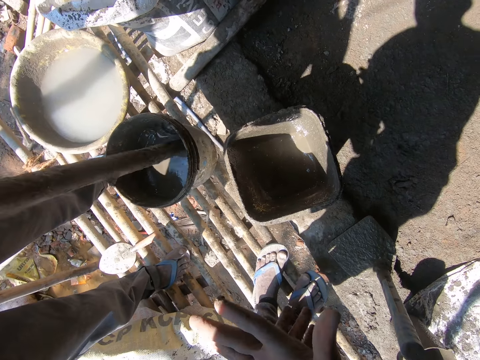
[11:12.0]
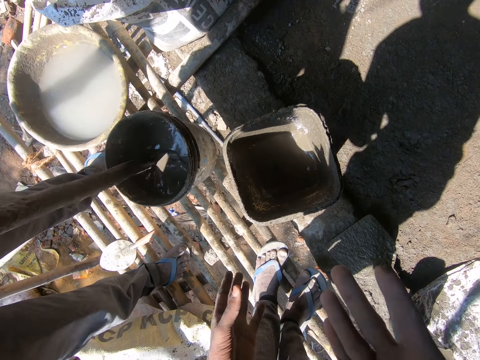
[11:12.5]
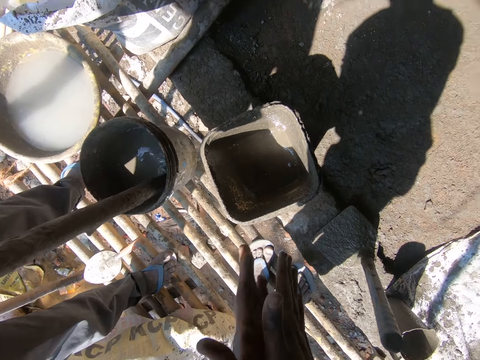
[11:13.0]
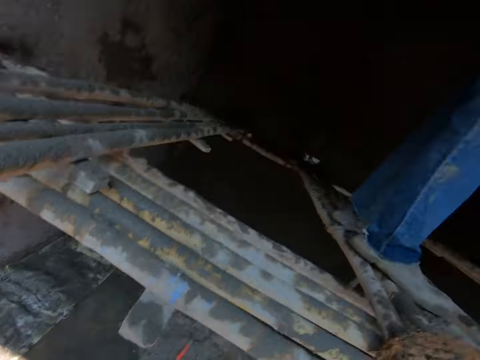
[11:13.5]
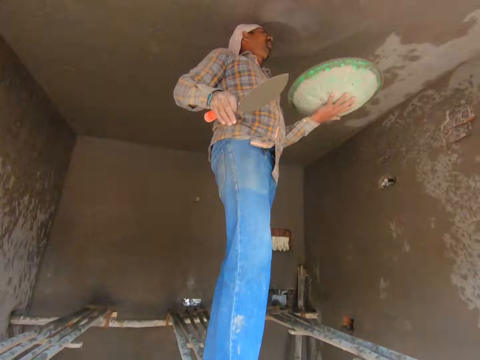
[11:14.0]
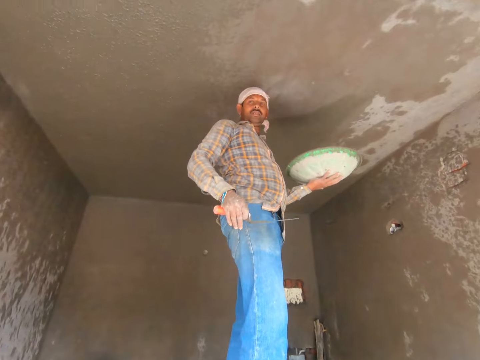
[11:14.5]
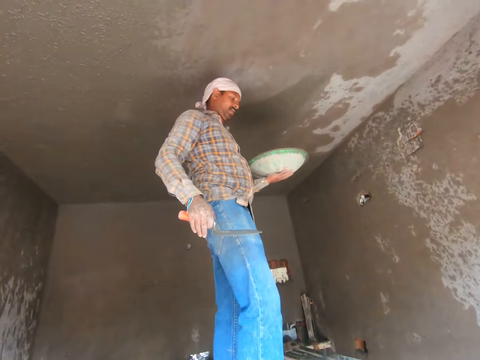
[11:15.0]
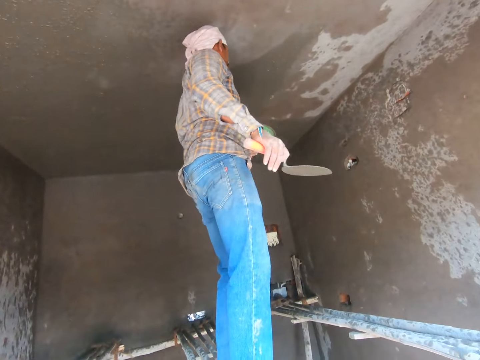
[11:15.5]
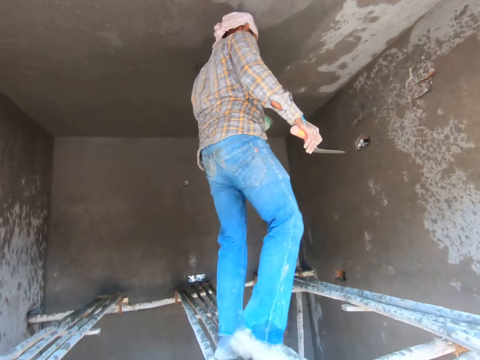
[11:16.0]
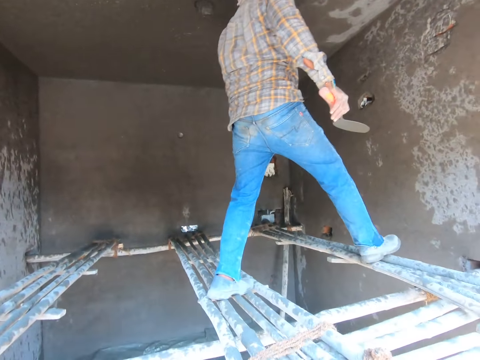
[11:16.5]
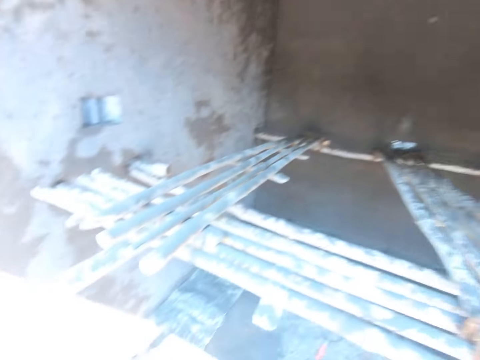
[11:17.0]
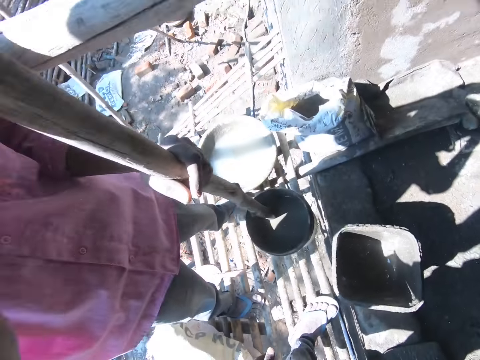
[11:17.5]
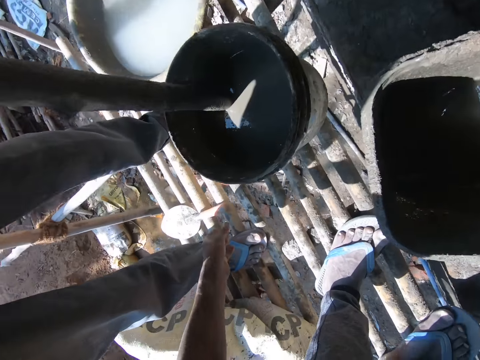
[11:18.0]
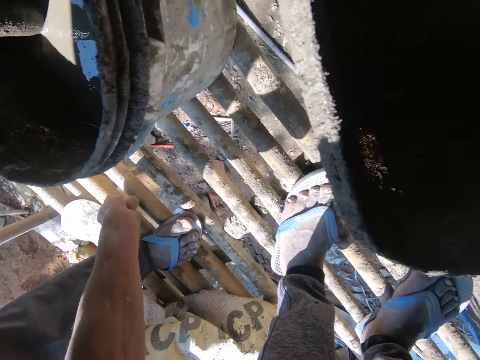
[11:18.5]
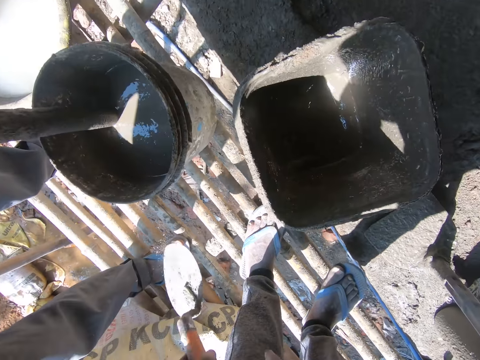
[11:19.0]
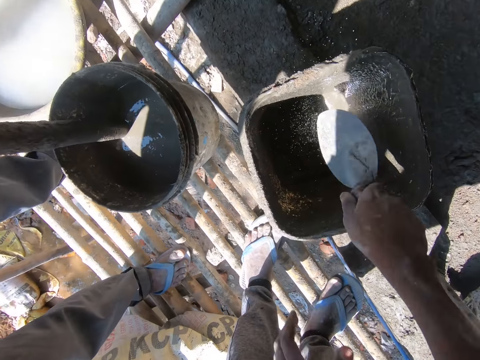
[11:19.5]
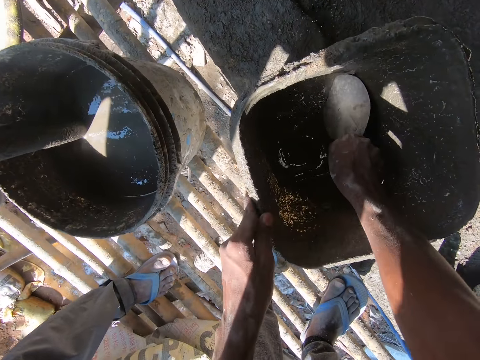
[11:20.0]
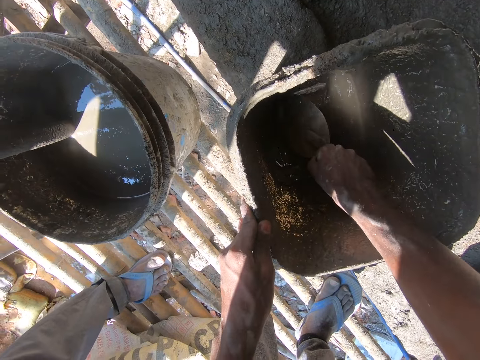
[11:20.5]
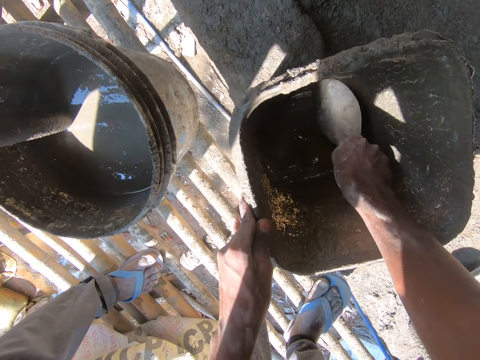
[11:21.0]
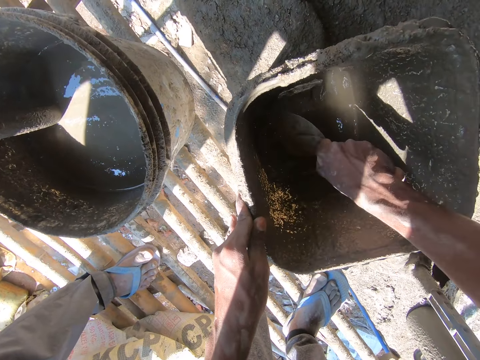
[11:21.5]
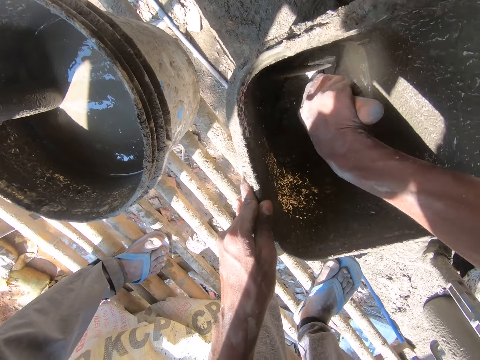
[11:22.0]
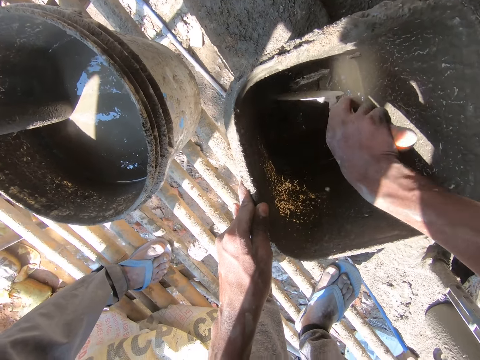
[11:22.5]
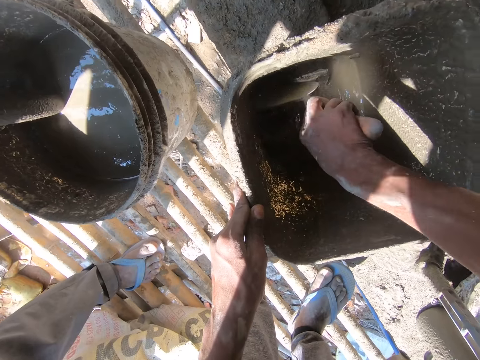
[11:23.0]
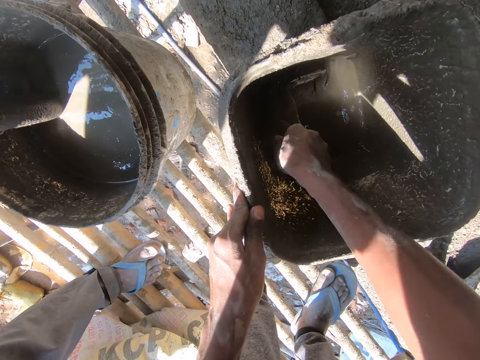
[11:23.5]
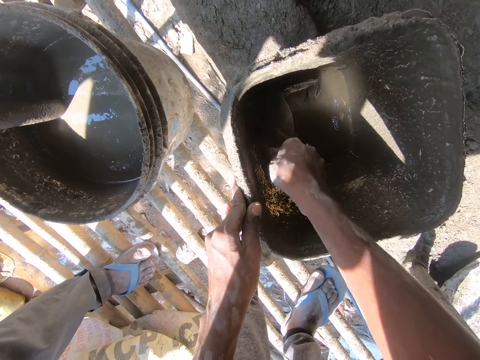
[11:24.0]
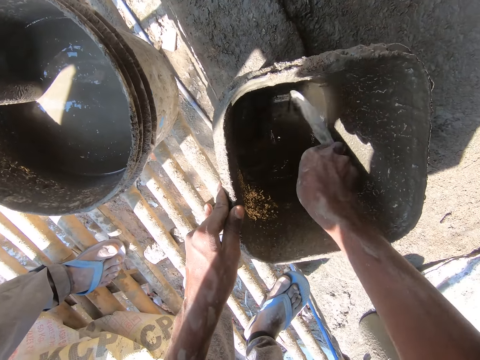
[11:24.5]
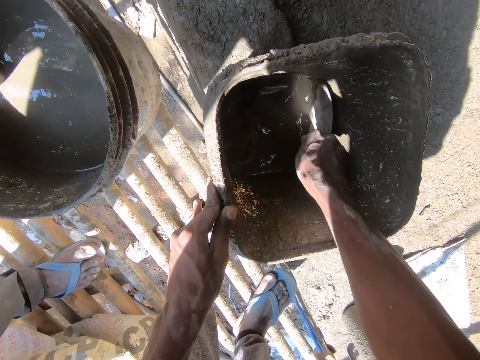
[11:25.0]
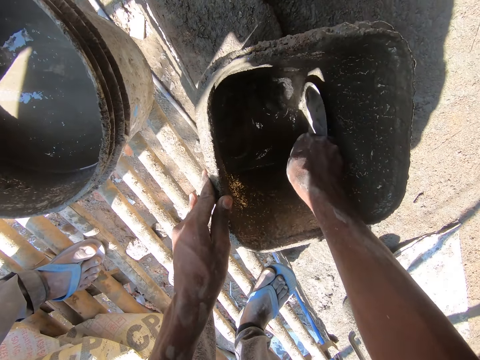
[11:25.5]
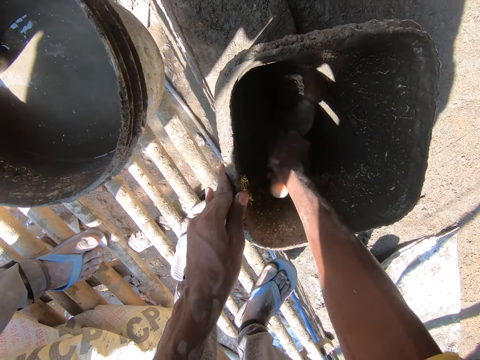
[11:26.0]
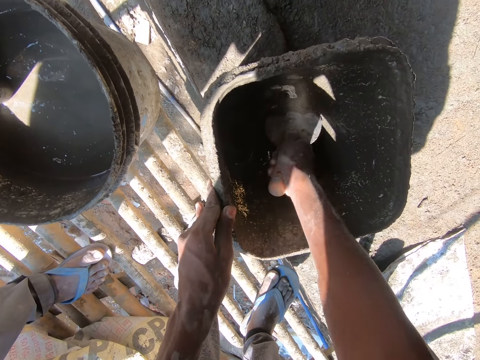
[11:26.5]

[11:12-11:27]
The camera wearer cleans the hands. A man moves around. The camera wearer walks on the poles and talks to the man. They pick up the brick trowel from the poles. They scrape the concrete in the bucket with the brick trowel.

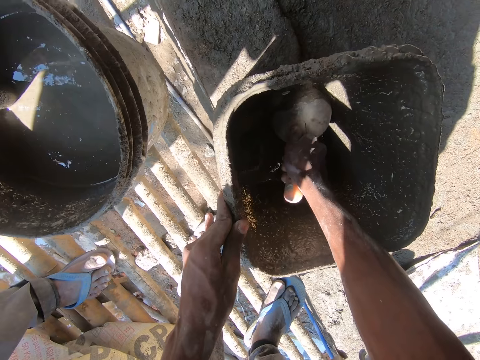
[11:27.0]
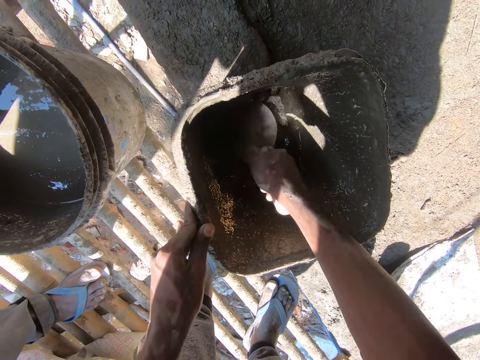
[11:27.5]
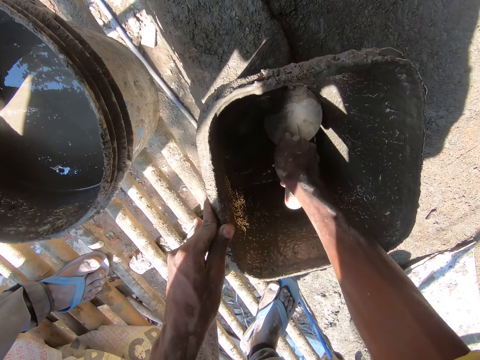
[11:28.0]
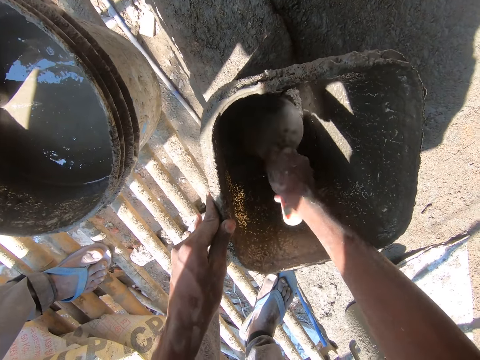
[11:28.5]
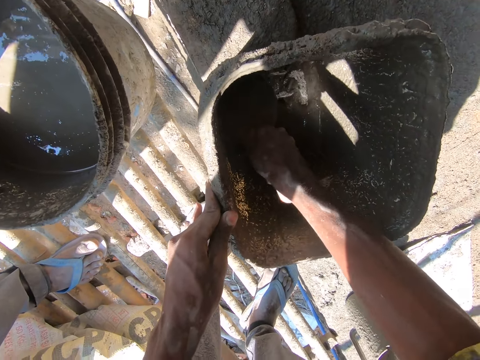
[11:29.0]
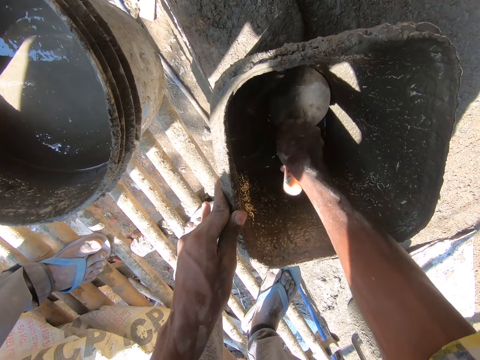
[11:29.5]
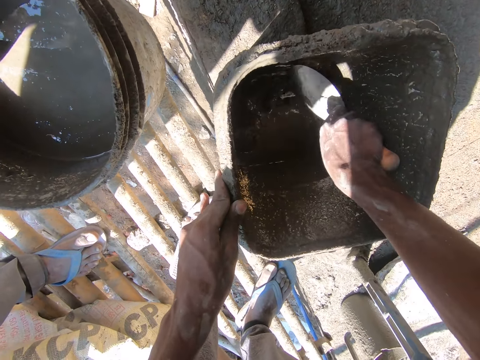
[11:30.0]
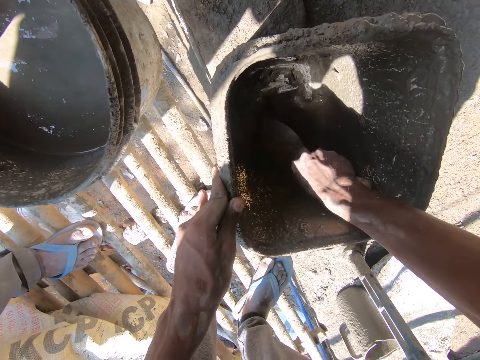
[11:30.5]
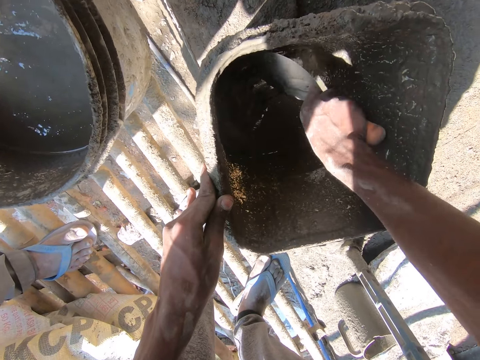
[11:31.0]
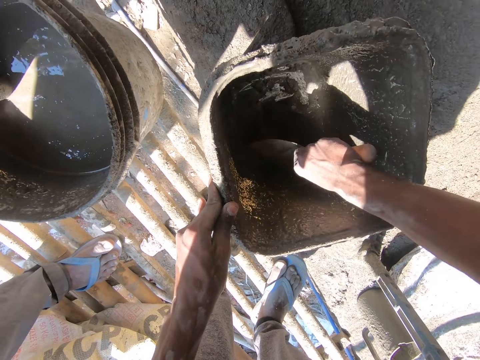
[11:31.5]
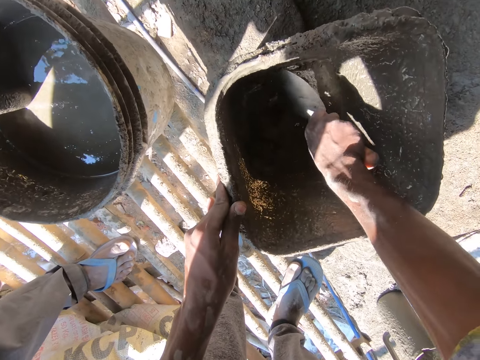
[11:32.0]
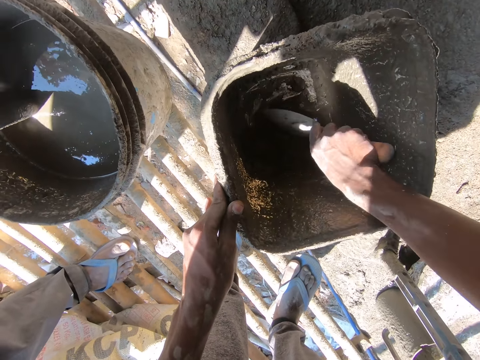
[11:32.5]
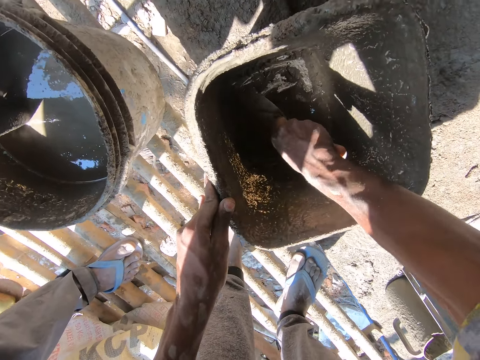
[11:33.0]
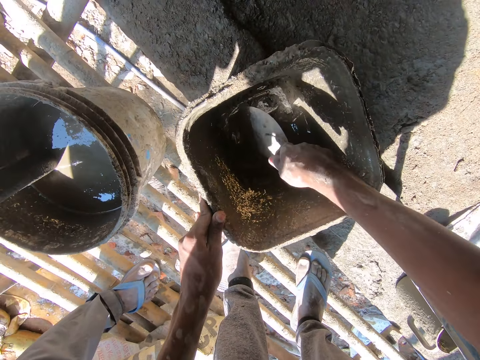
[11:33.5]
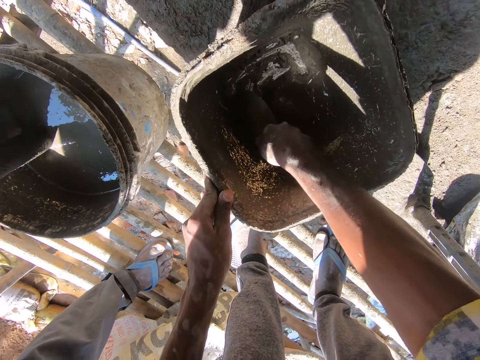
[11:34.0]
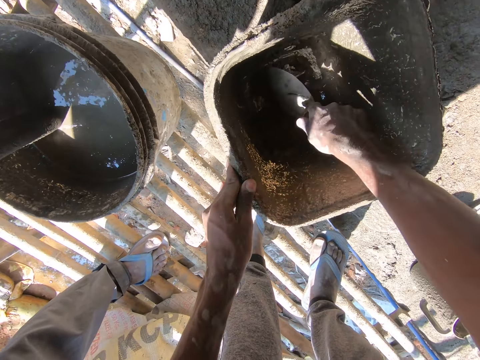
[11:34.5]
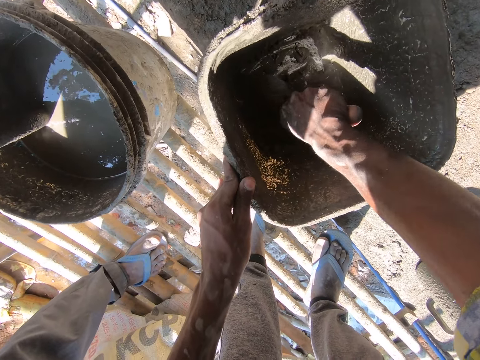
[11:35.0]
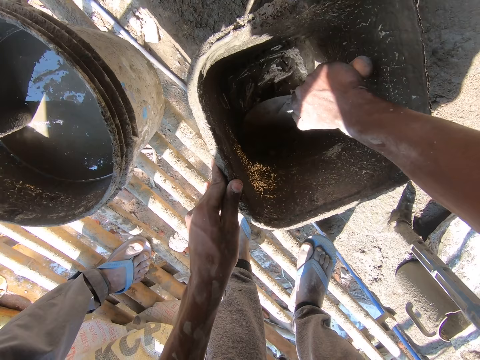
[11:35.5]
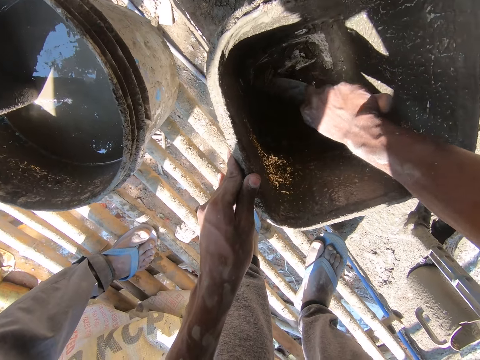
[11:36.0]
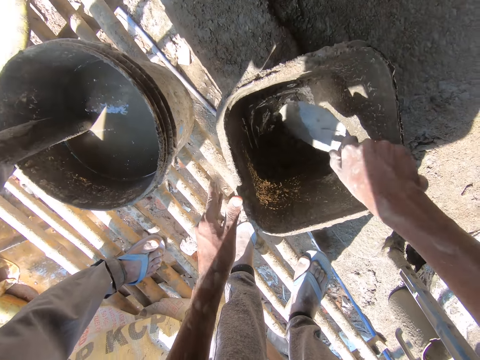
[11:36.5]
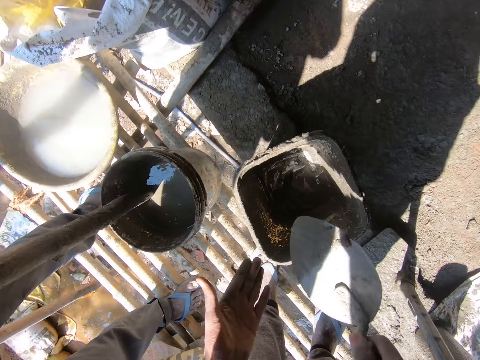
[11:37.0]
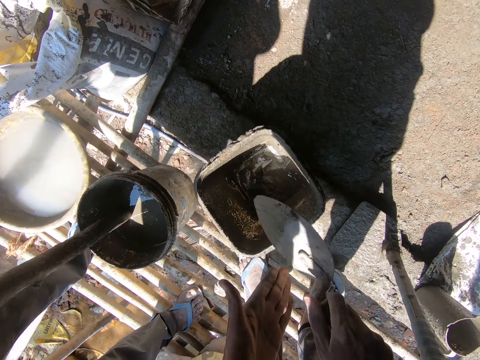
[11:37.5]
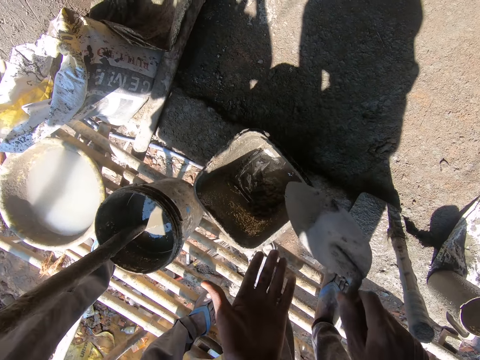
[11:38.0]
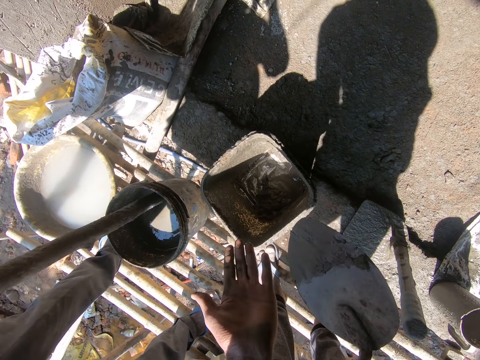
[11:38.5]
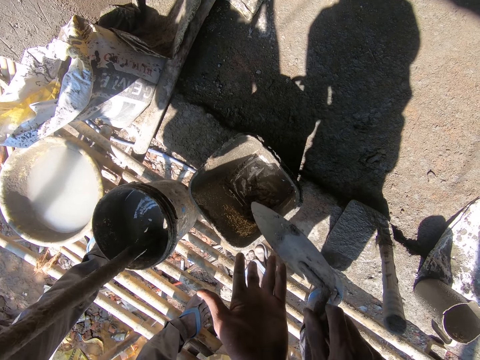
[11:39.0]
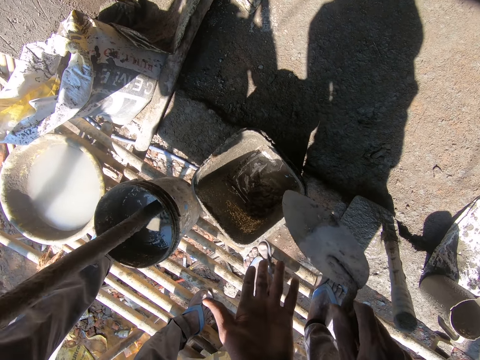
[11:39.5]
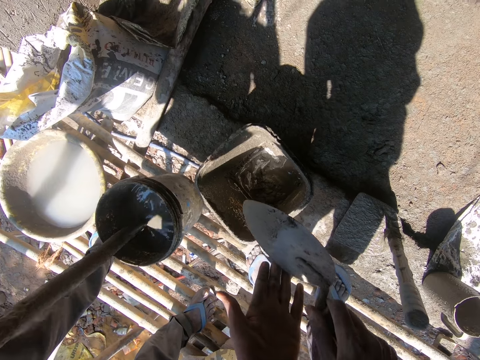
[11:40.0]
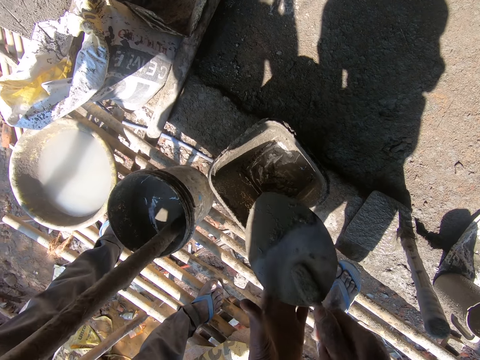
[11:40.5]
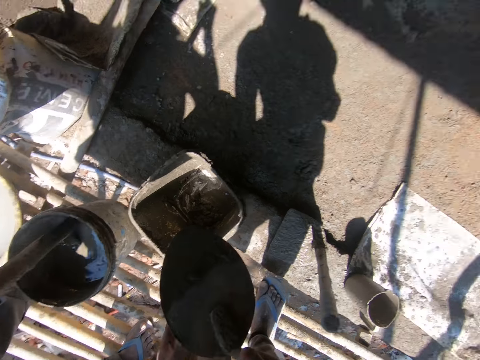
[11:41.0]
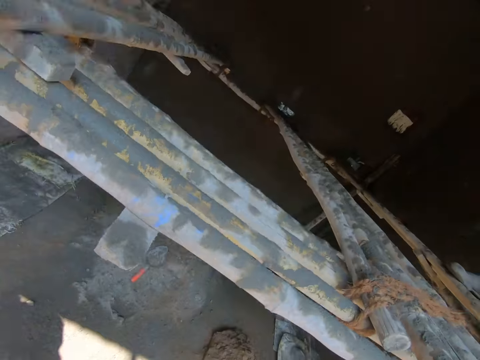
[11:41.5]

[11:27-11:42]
The camera wearer wipes the concrete on the hand with a brick trowel. A man mixes the cement.
